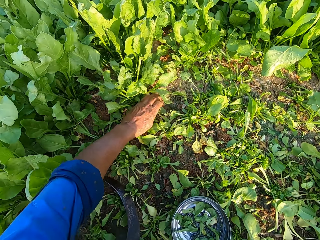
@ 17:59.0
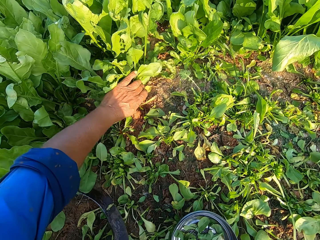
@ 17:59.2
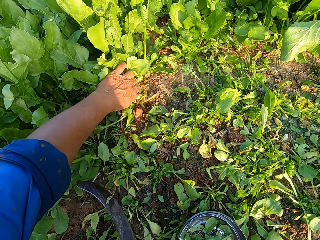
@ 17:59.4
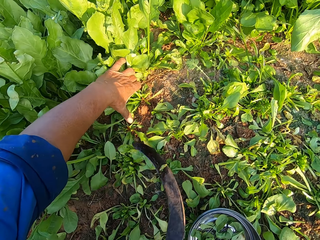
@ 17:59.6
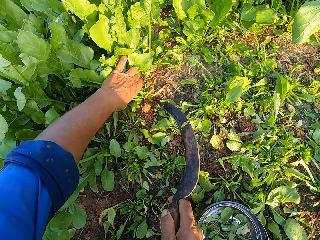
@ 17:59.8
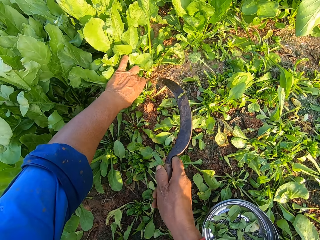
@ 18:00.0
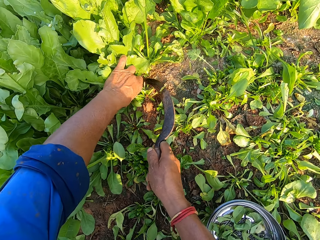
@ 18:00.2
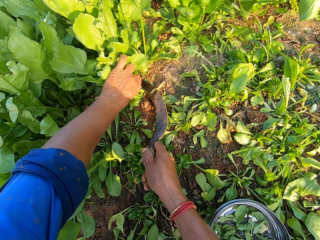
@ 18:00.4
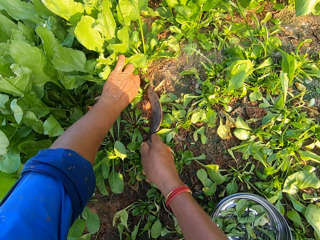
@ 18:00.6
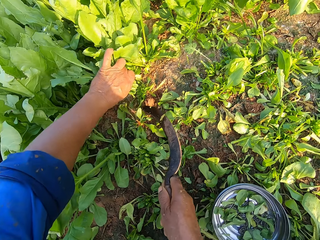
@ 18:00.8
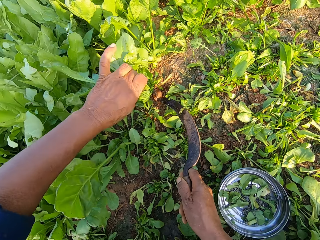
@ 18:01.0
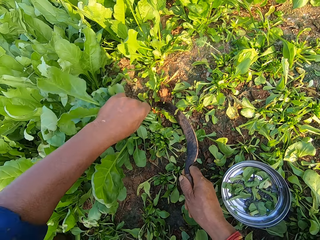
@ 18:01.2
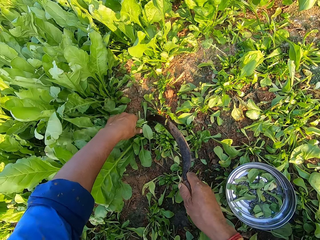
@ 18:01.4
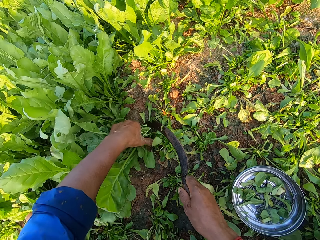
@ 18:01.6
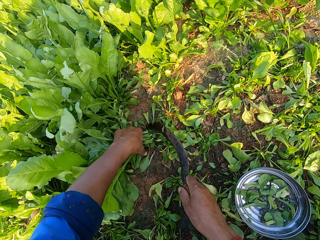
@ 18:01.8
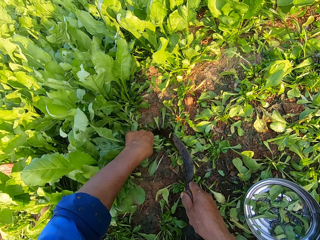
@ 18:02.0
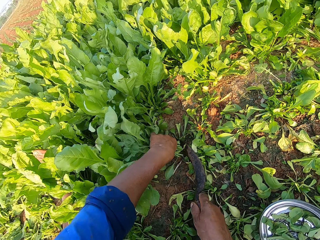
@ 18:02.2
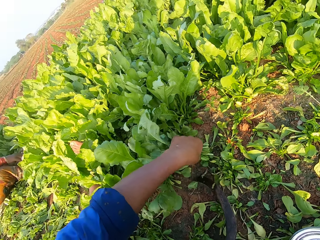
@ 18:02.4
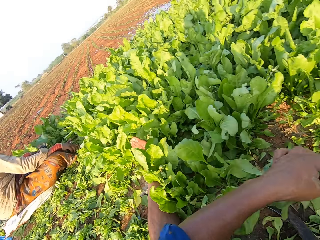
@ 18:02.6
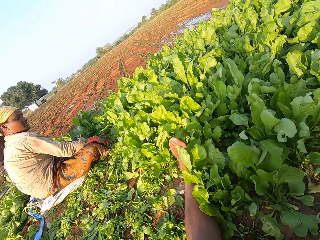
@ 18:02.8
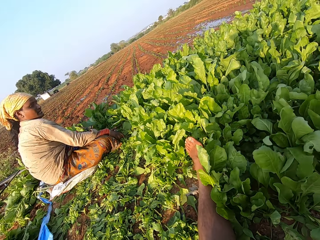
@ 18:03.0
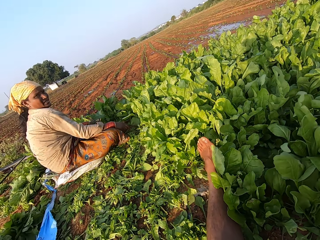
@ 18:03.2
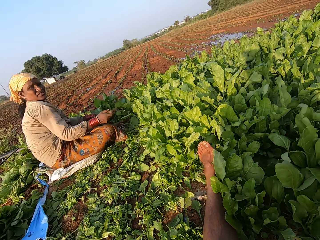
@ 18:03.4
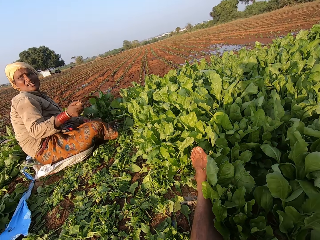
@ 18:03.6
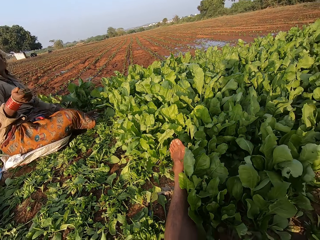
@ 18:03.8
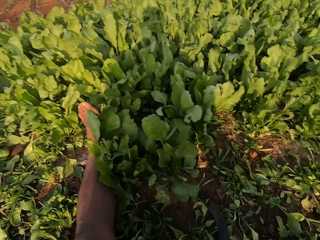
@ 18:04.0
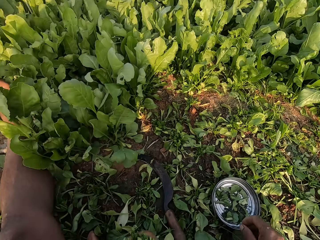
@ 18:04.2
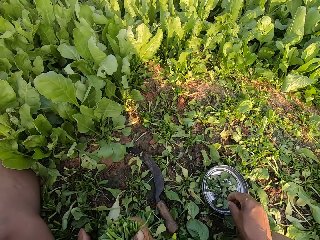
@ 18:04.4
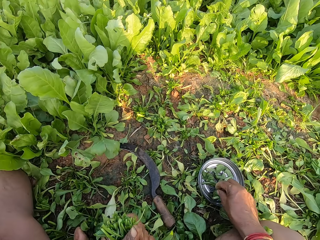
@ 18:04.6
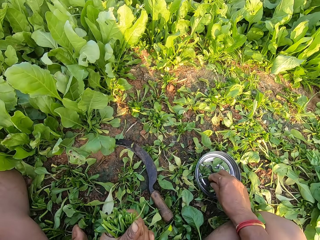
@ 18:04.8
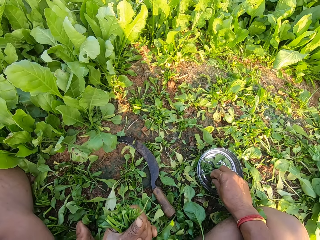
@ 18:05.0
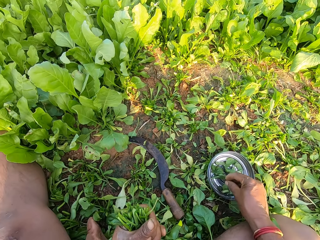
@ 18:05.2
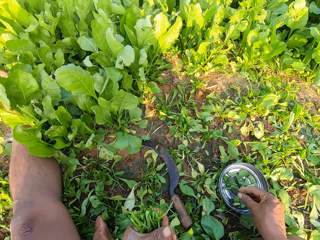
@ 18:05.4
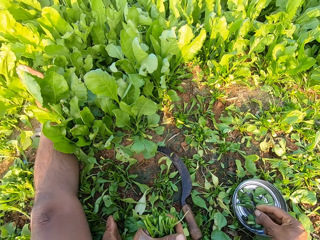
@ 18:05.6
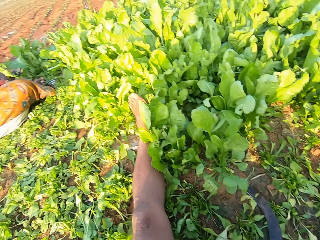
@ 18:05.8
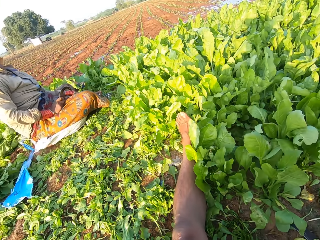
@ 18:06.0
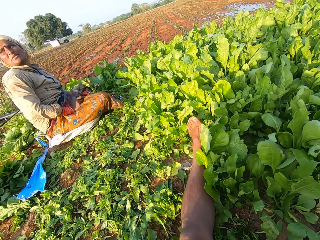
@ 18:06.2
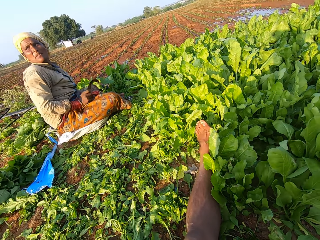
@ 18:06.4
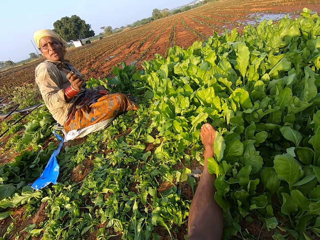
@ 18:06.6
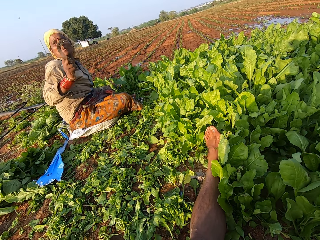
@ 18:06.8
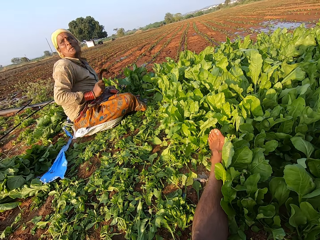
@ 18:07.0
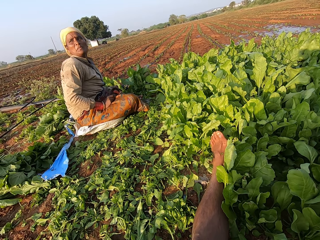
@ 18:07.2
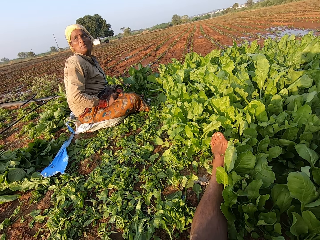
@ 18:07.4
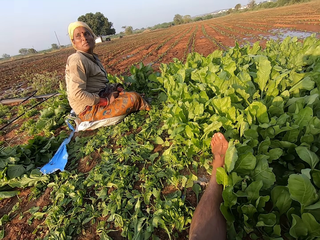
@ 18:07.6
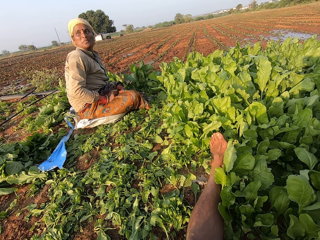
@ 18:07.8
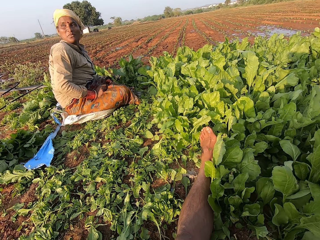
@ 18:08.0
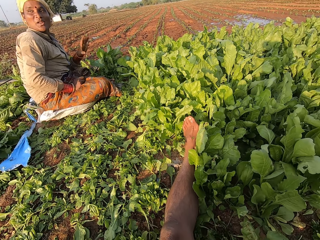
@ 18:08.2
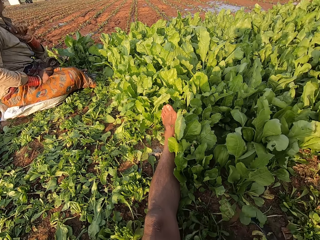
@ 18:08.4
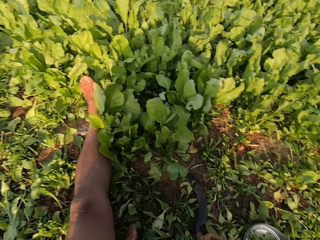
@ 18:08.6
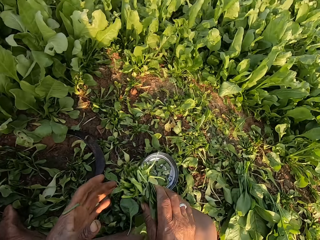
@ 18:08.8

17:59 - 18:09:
The camera wearer holds vegetables in the farm with his left hand. He cuts the vegetables in his left hand with the knife in his right hand. He holds vegetables in the farm with his left hand. He cuts the vegetables in his left hand with the knife in his right hand. He looks at a woman. The woman speaks to the camera wearer and looks at the camera wearer. The camera wearer picks up a rubber band from the silver plate on the ground with his right hand. He looks at the woman. The woman removes her right hand from her right lap. The woman places her right hand on her right lap.

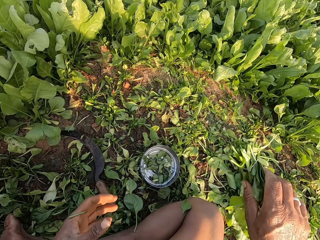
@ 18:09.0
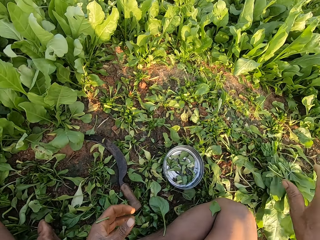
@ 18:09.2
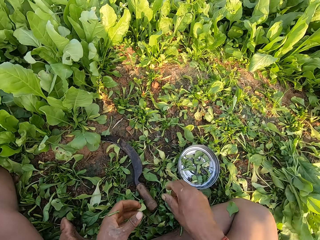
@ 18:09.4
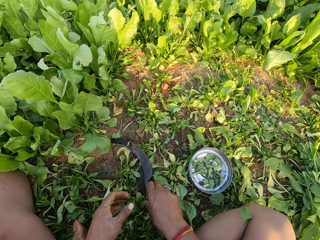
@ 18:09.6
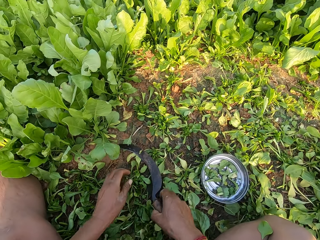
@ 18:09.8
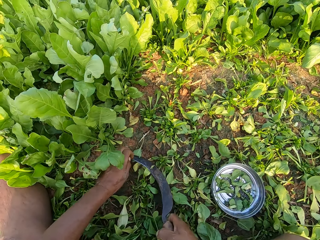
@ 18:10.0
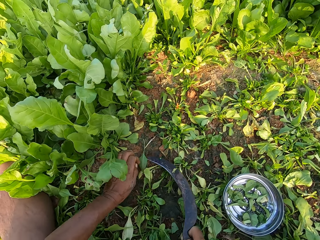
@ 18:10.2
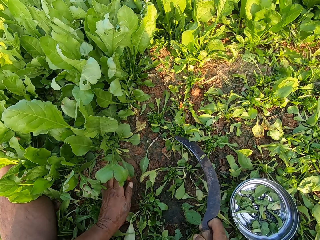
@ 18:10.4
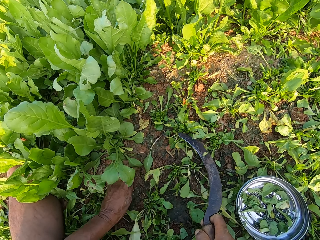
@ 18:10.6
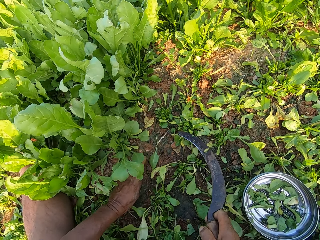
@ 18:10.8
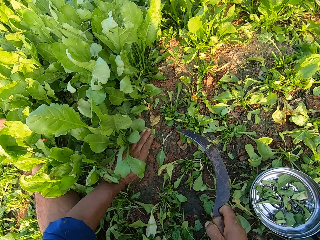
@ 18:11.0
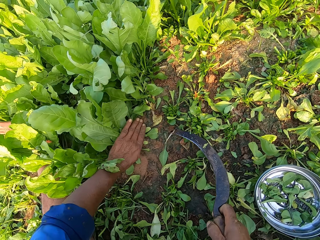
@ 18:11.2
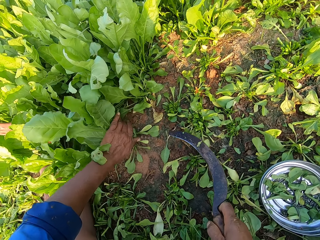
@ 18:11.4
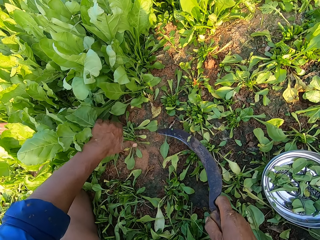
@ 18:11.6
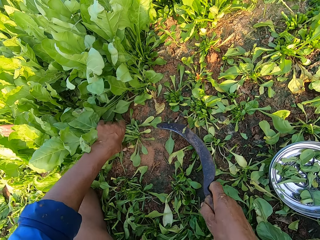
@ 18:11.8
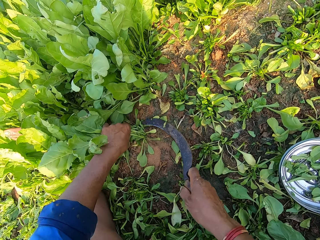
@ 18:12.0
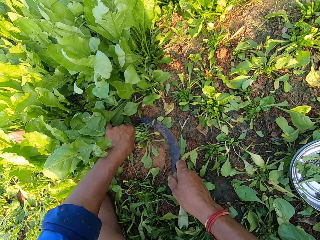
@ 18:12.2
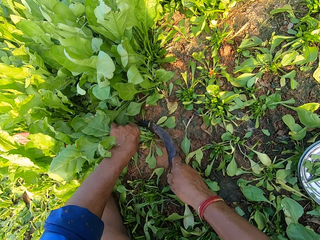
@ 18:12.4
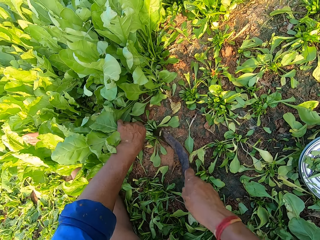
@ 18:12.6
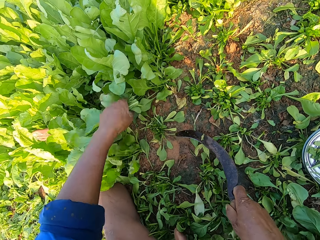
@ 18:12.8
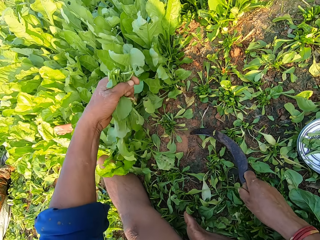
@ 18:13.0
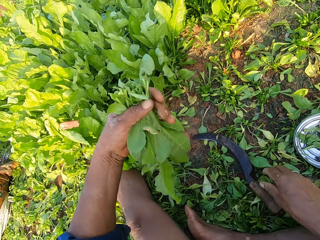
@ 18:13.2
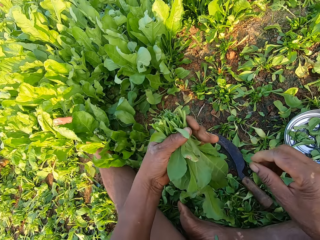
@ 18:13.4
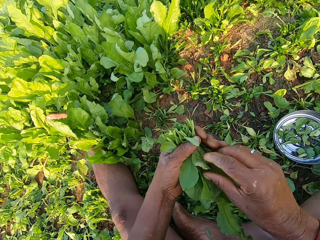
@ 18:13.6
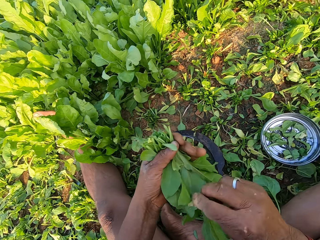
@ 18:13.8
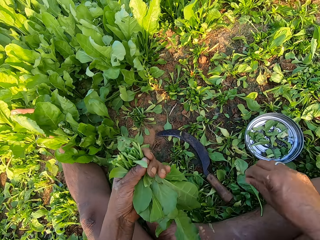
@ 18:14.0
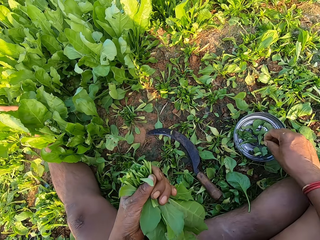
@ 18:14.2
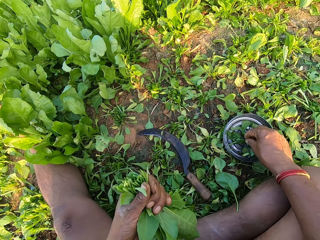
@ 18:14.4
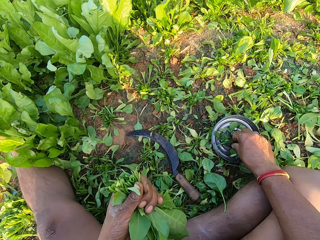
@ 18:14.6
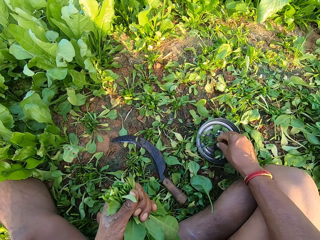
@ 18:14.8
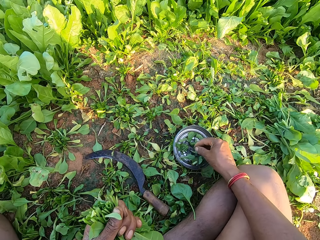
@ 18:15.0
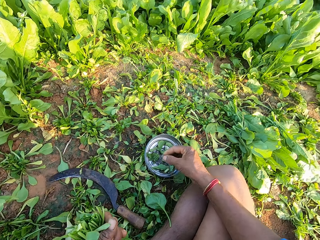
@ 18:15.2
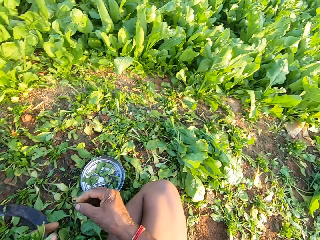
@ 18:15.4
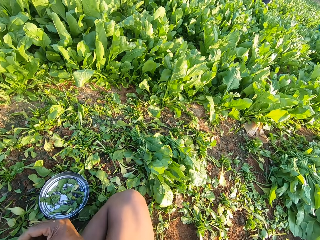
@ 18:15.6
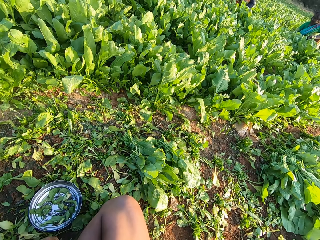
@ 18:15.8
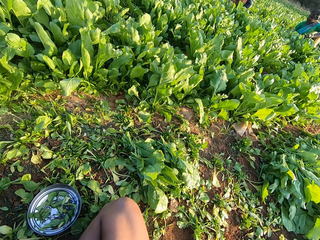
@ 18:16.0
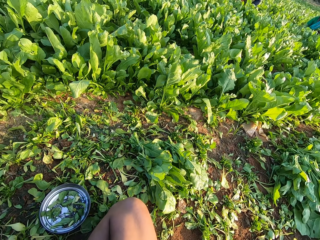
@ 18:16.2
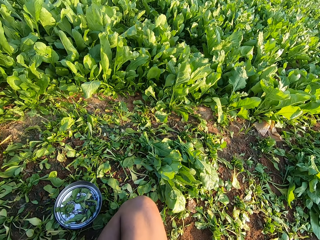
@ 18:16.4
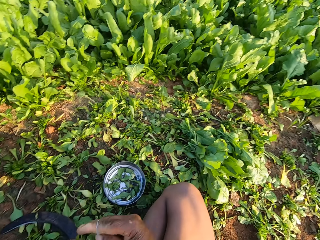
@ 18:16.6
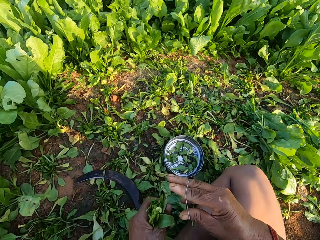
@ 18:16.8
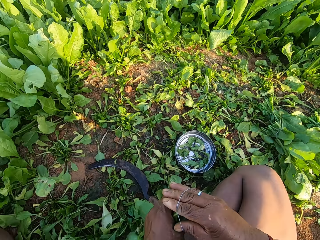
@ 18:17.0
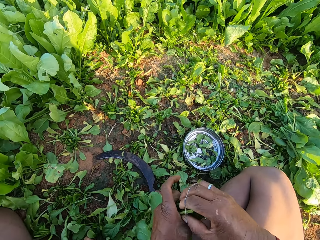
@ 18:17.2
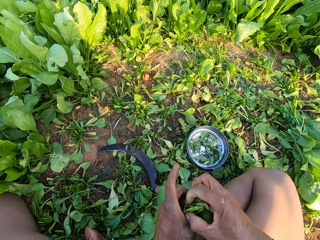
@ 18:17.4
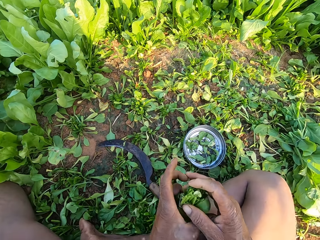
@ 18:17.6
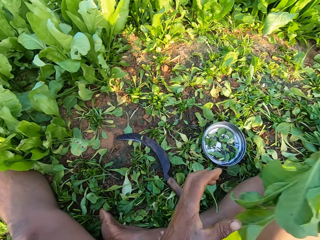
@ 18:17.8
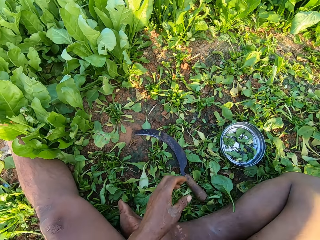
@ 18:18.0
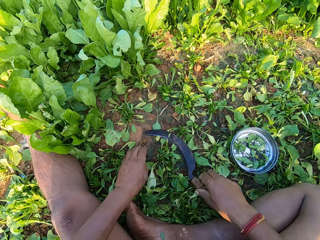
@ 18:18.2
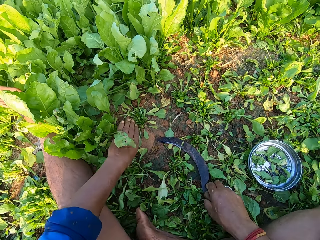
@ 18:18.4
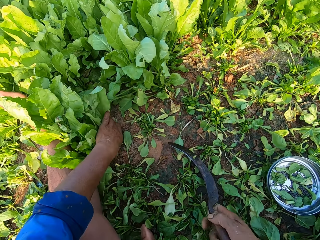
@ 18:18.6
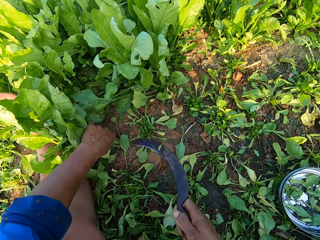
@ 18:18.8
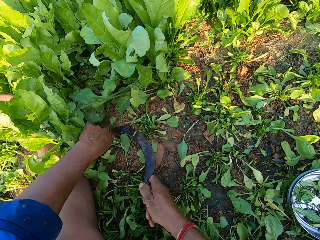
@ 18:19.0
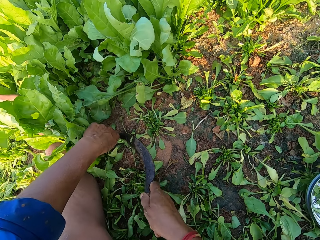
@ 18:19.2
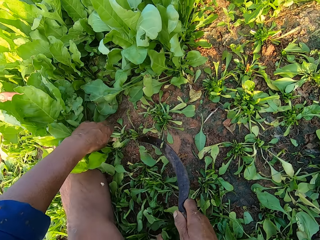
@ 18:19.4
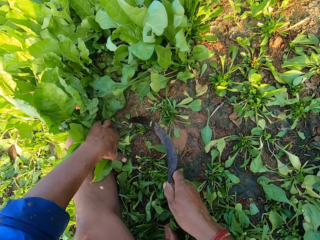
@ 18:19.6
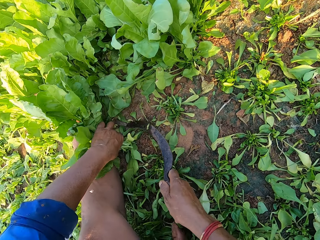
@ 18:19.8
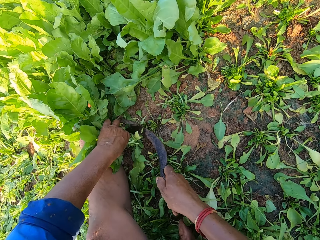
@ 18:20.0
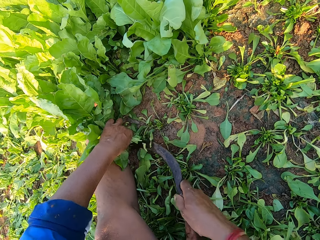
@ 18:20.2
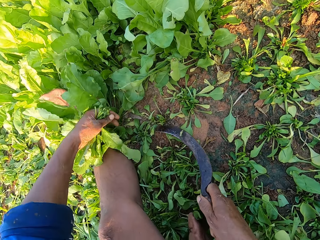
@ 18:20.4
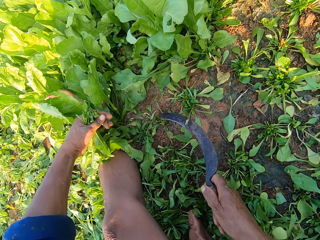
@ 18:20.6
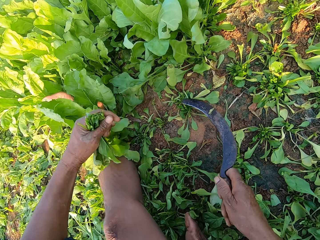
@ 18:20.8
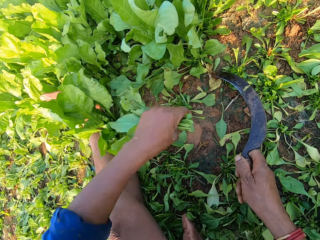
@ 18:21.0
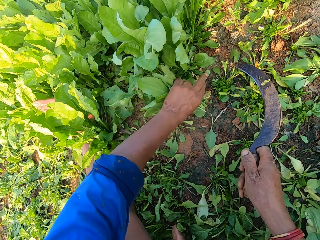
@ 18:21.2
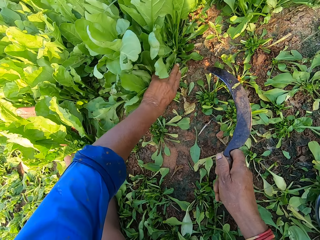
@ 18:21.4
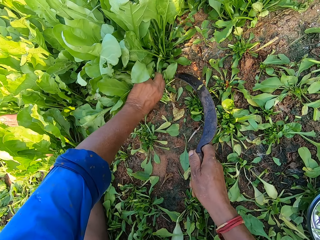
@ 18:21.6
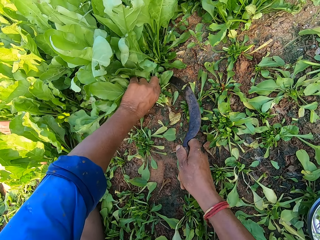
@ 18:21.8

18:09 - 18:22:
The camera wearer drops the bundle of vegetables on the bundles of vegetables on the ground with his right hand. They pick up the knife from the ground with his right hand. They hold vegetables in the farm with his left hand. They cut the vegetables in his left hand with the knife in his right hand. They drop the knife on the ground with his right hand. They remove a weed from the vegetables in his left hand with his right hand. They drop the weed on the ground with his right hand. They pick up a rubber band from the plate on the ground with his right hand. They look to his right. They tie the spinach in her left hand with the rubber band in her right hand. They drop the spinach on the ground with her right hand. They pick up the hand sickle from the ground with her right hand. They hold spinach on the ground with her left hand. They cut spinach on the ground with the hand sickle in her right hand. They cut the spinach again. They hold spinach on the ground with her left hand.
